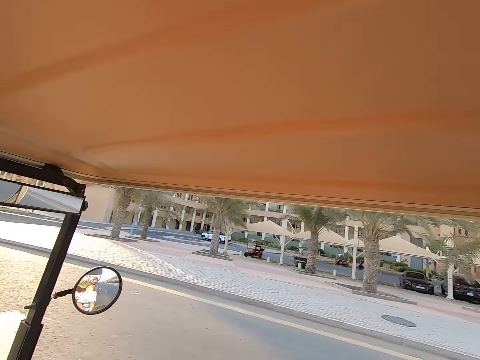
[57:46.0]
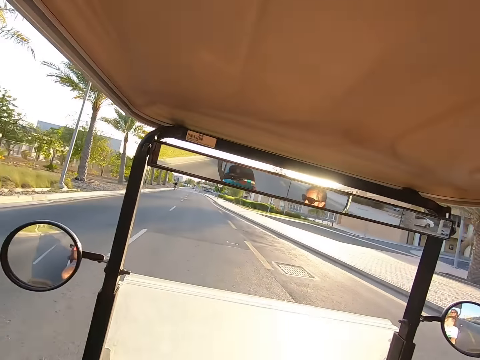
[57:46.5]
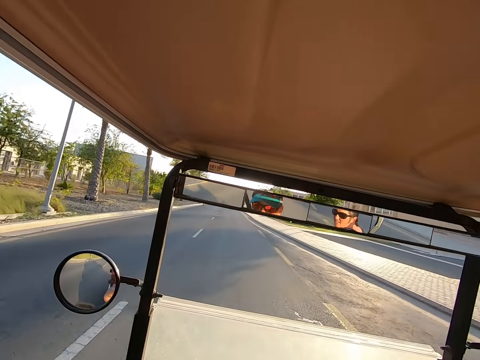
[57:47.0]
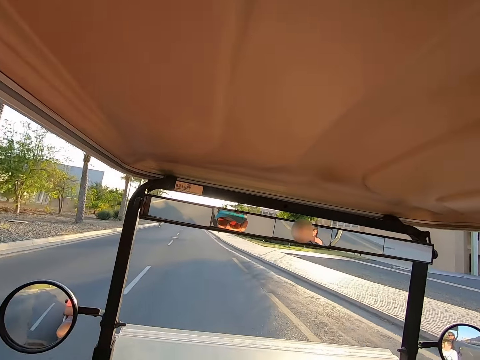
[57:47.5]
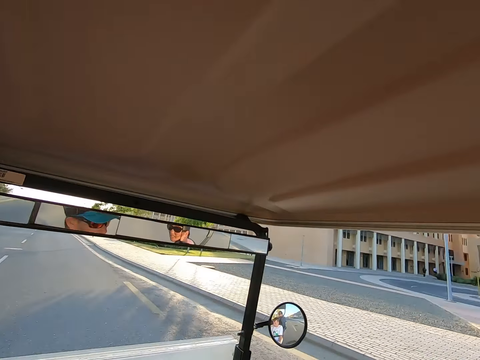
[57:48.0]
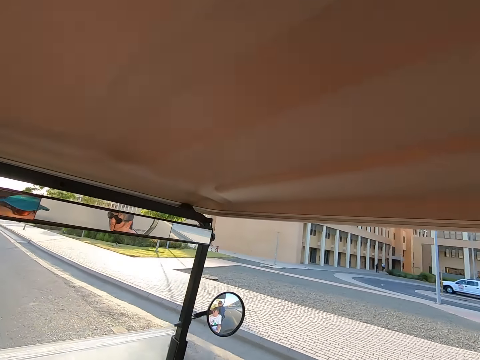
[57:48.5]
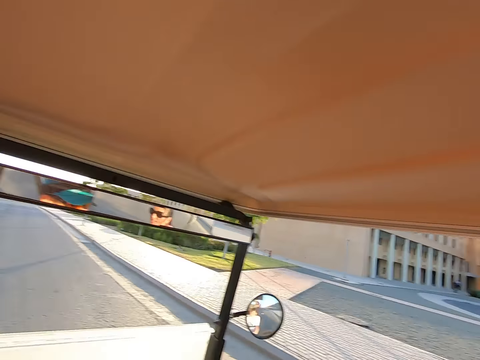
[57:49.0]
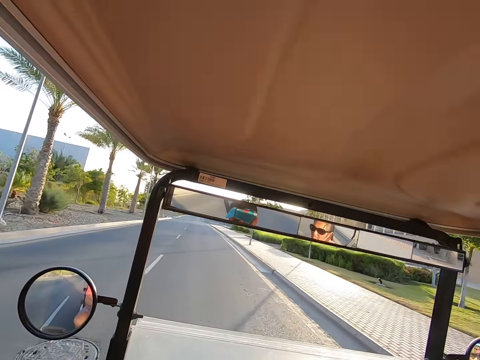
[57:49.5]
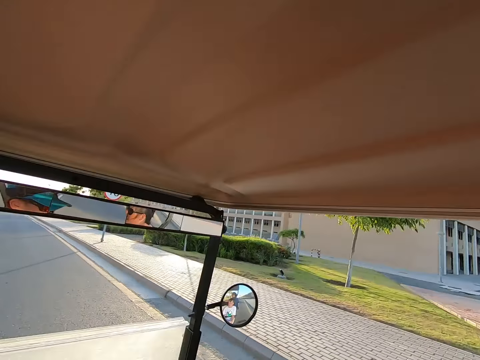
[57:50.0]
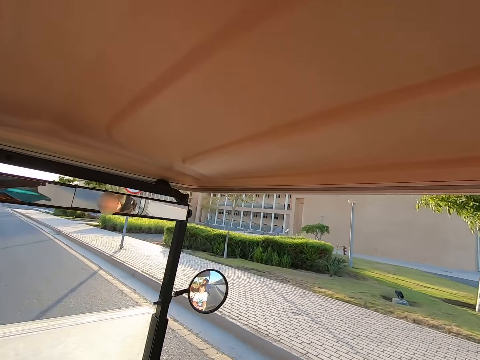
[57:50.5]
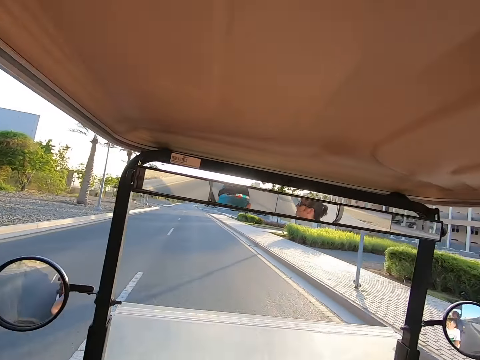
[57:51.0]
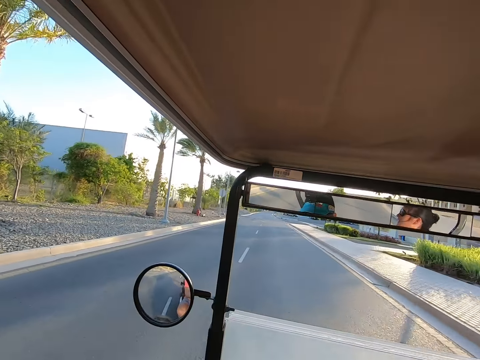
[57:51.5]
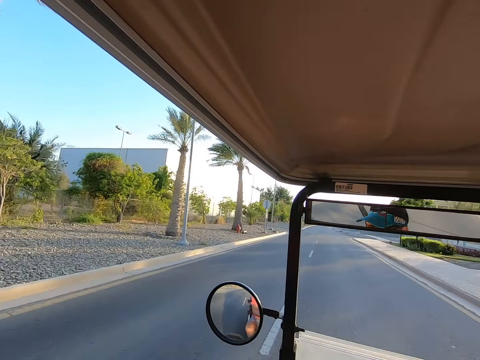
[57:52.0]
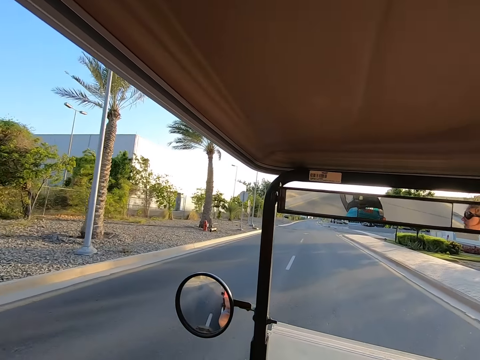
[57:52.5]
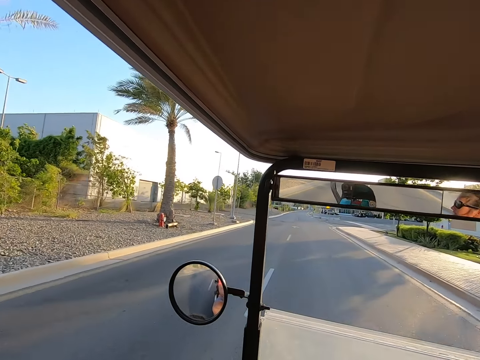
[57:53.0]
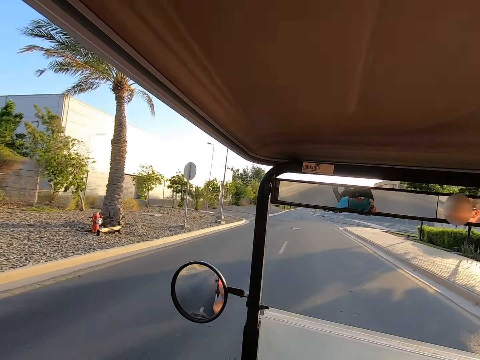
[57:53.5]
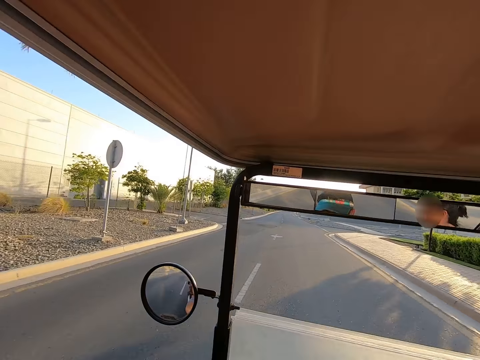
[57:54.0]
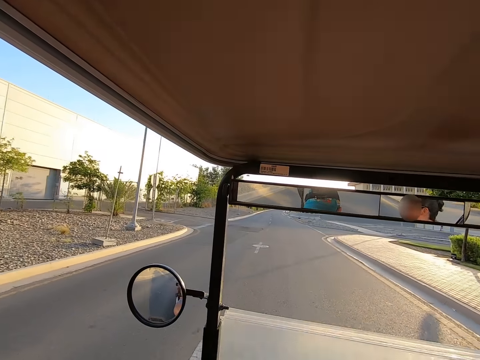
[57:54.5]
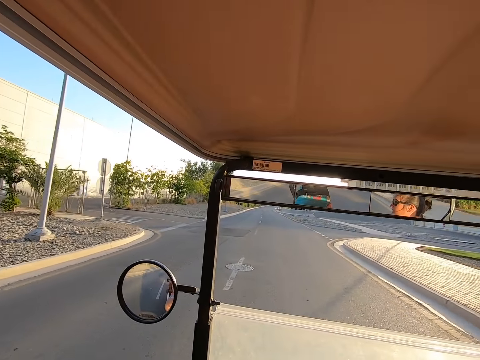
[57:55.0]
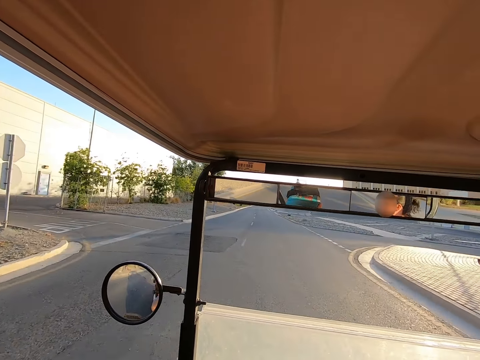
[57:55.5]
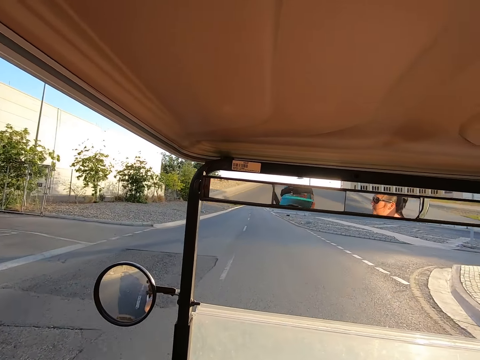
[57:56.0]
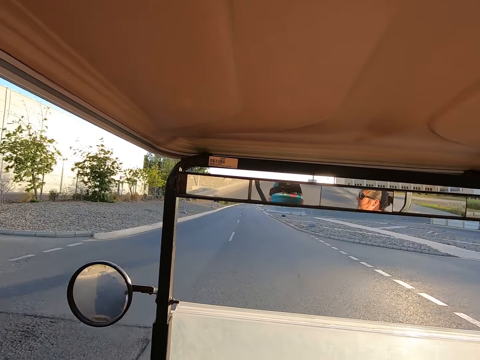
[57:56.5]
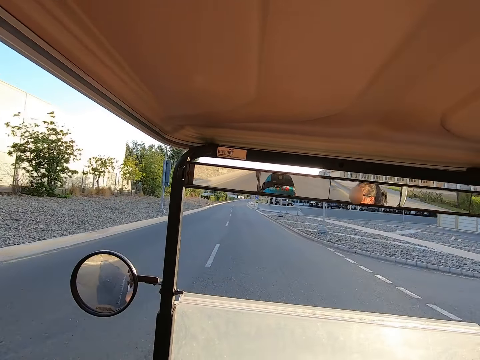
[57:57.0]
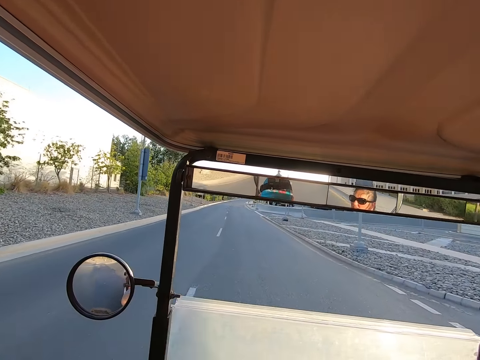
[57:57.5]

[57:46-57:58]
The camera wearer drives a tuktuk on the road.

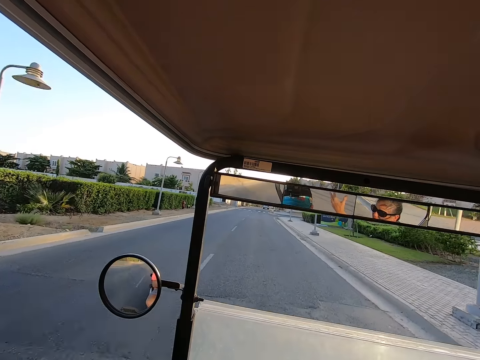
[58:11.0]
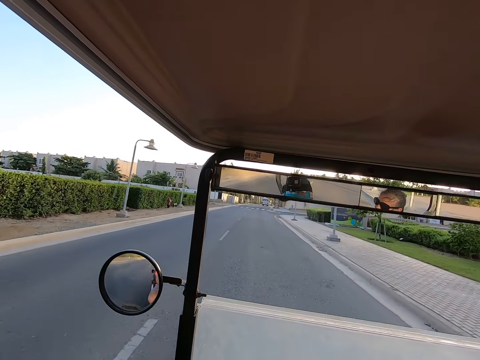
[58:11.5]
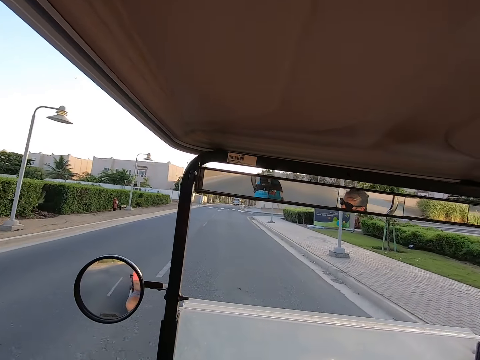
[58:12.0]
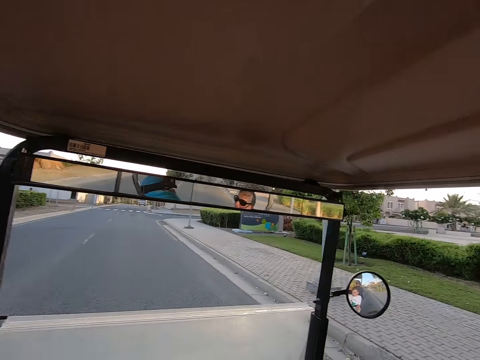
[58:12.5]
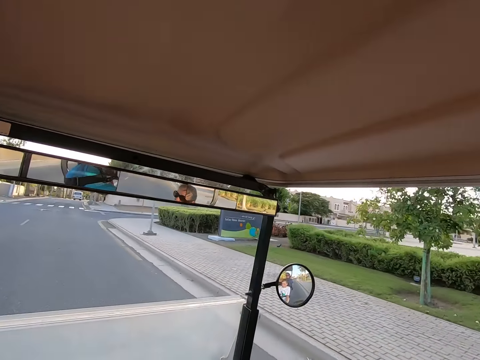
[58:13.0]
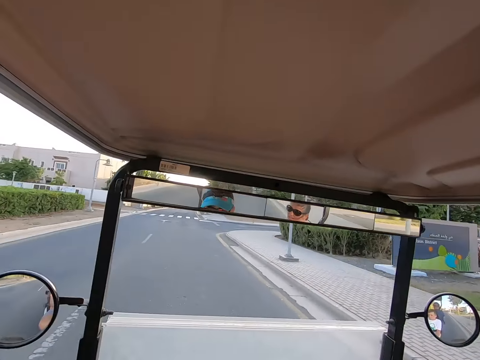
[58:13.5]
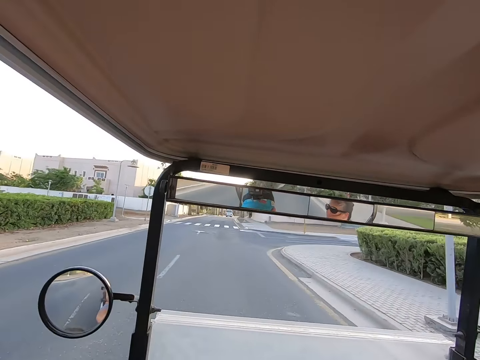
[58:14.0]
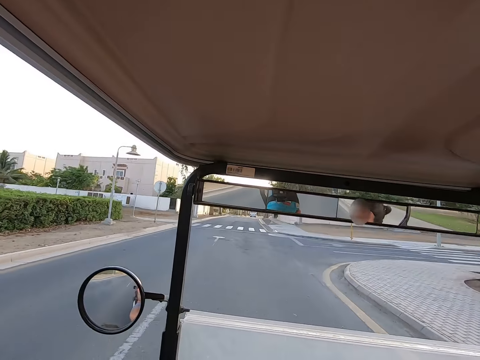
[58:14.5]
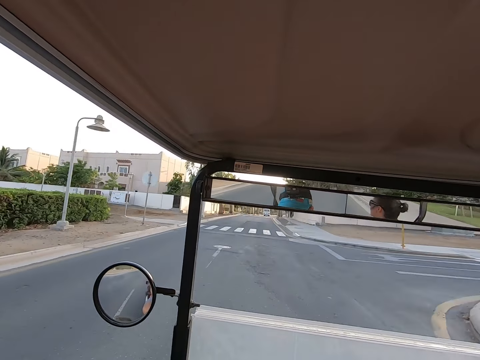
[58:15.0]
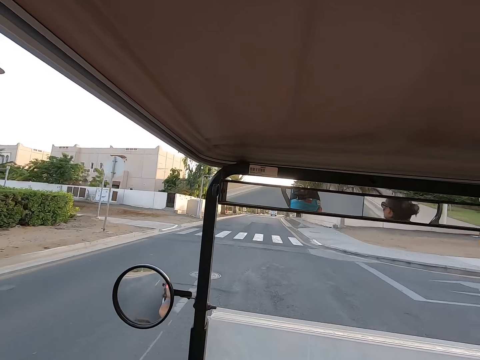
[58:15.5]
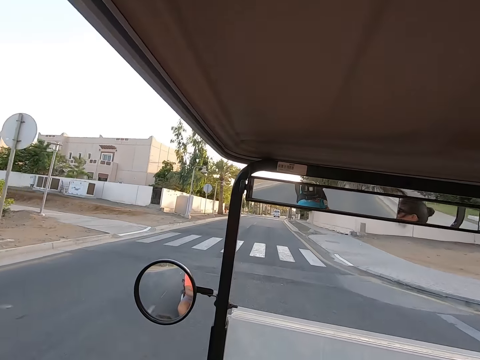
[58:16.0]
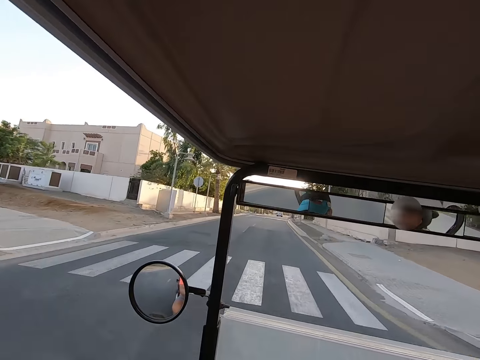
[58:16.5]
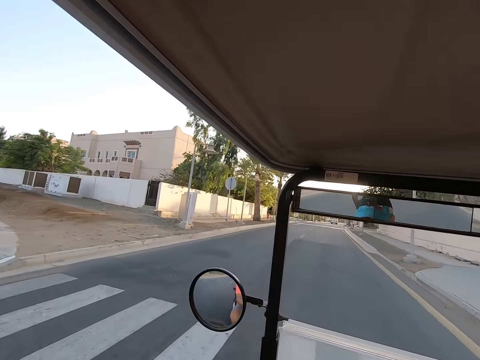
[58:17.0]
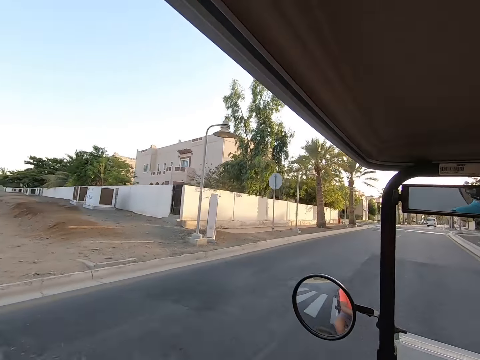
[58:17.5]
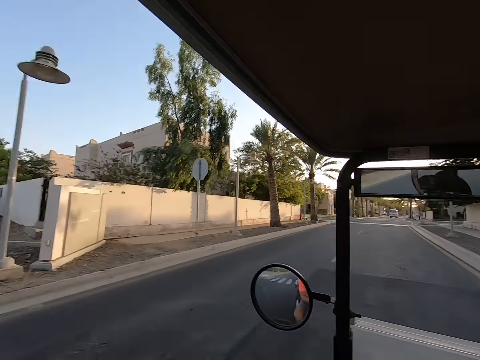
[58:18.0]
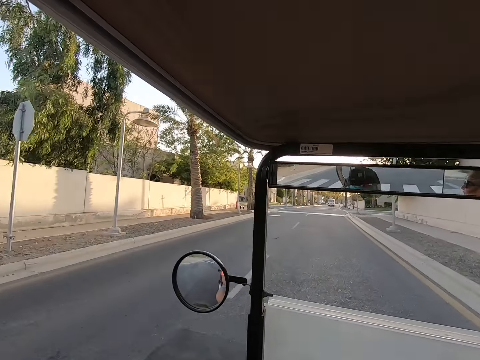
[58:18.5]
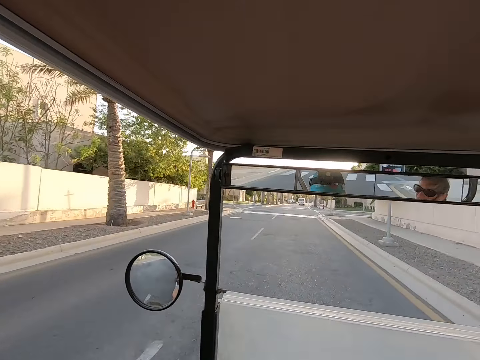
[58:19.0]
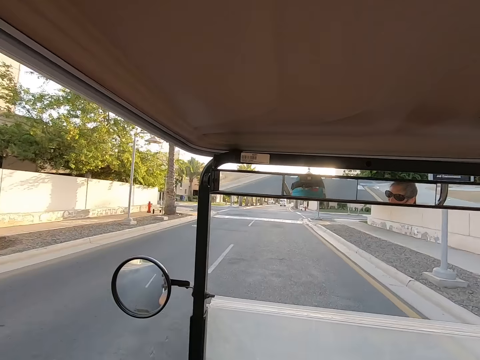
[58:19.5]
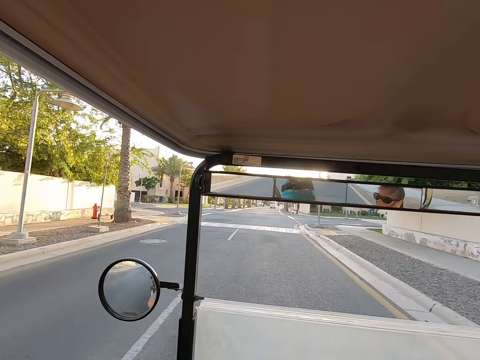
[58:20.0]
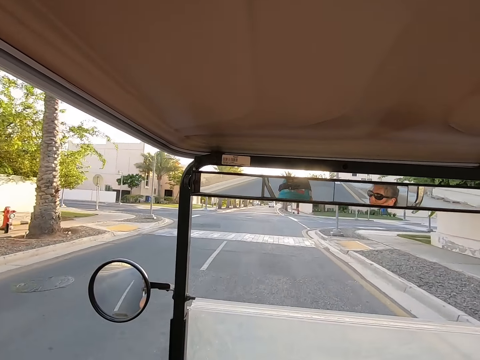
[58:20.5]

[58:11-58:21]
The camera wearer stares around on the road. They drive a tuktuk on the road.

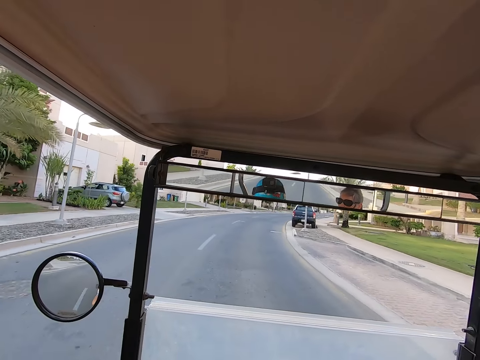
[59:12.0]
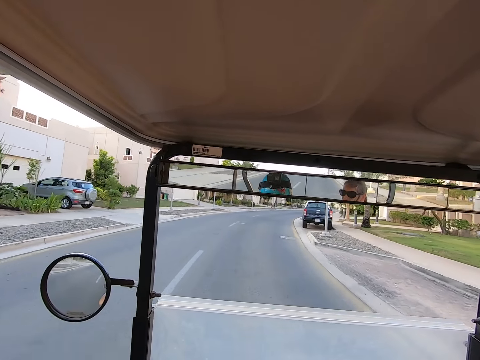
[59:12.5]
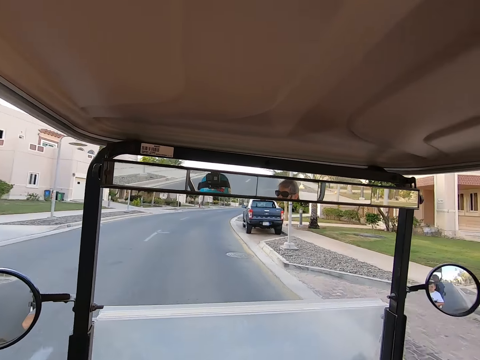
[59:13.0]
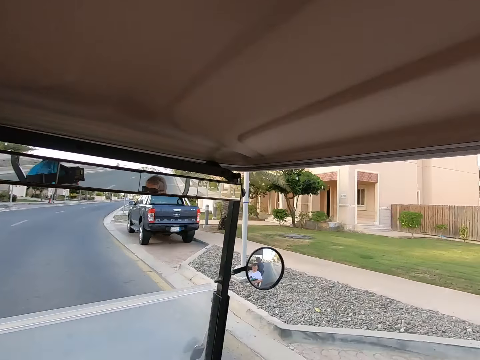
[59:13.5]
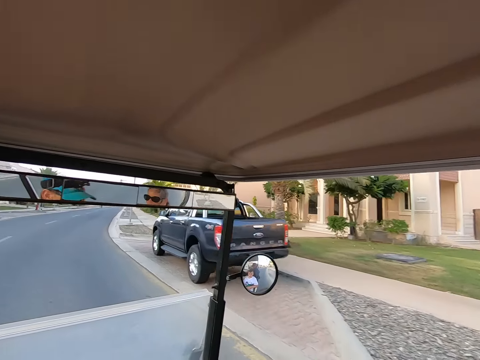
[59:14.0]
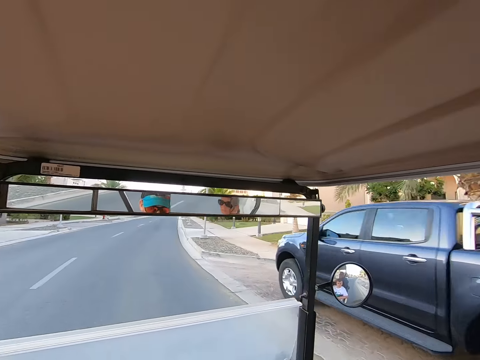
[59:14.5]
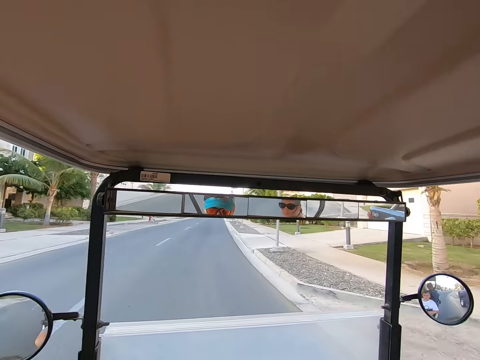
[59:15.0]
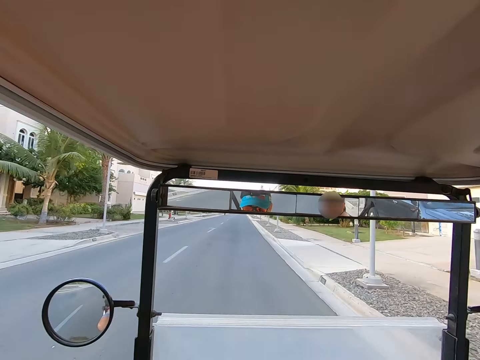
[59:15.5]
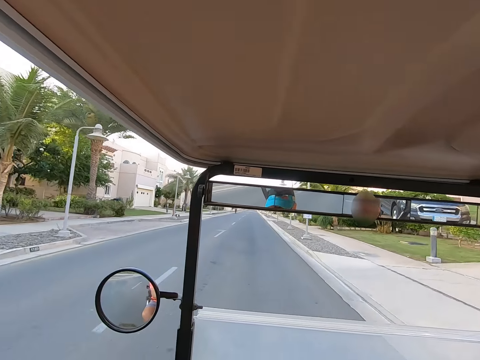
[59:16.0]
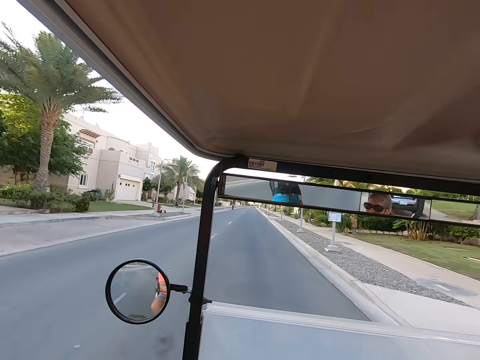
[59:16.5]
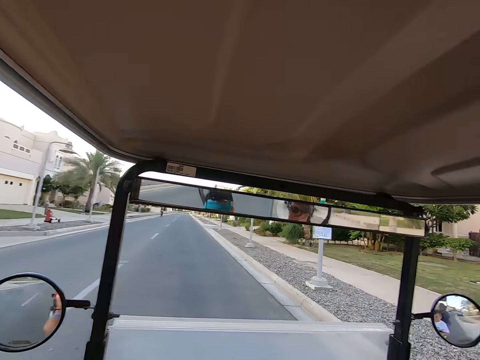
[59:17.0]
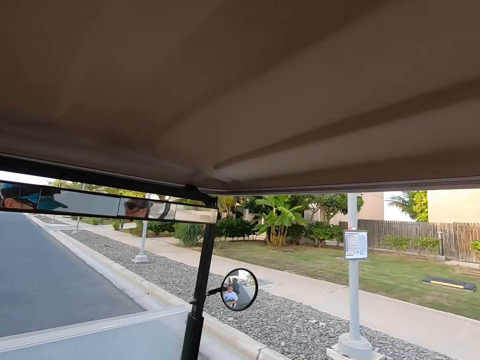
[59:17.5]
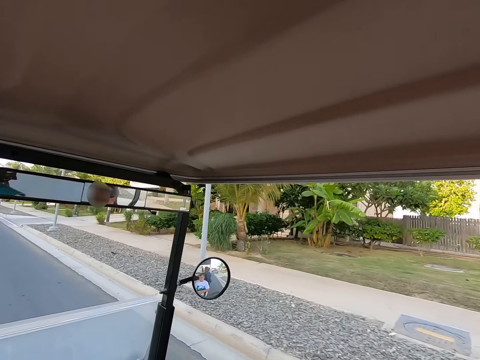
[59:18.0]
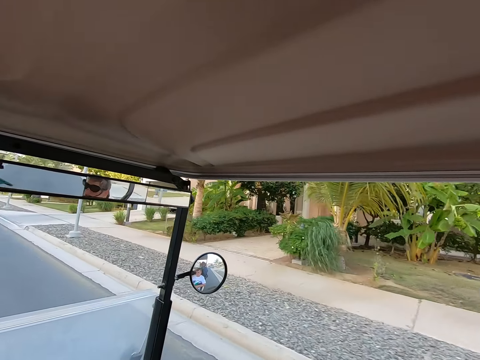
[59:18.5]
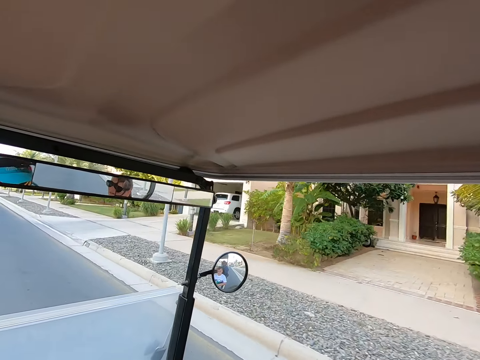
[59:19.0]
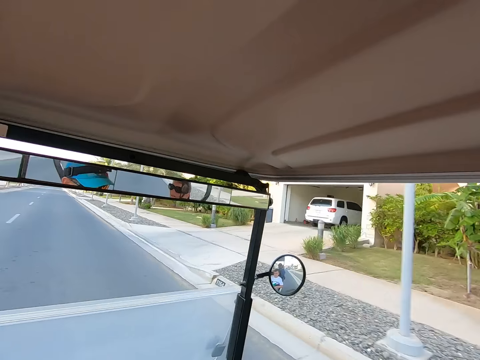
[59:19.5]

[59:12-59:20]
The camera wearer stares around on the road. They look around.
